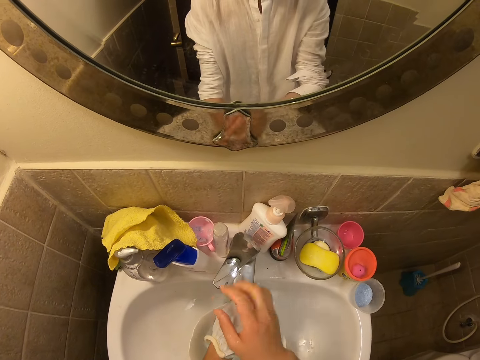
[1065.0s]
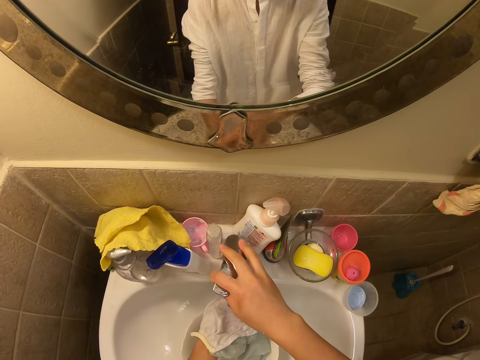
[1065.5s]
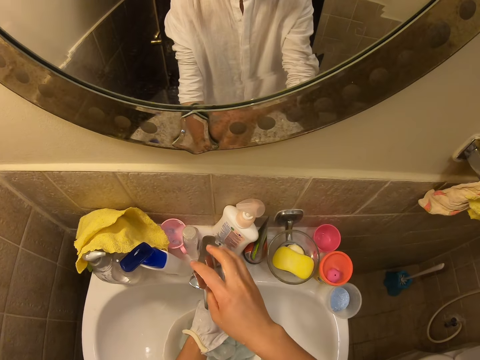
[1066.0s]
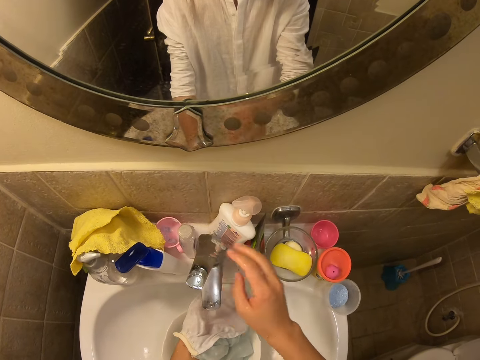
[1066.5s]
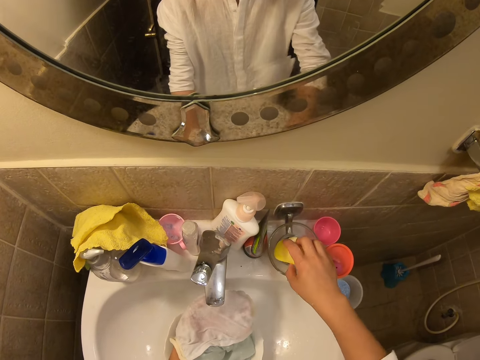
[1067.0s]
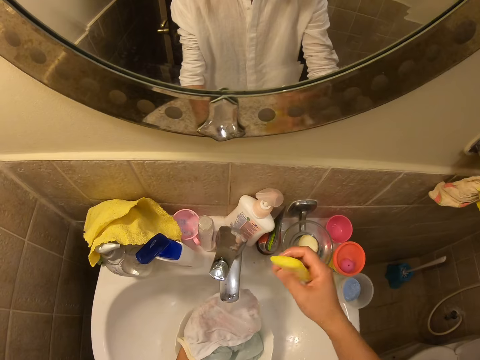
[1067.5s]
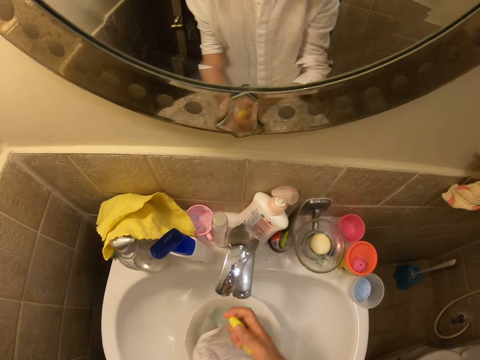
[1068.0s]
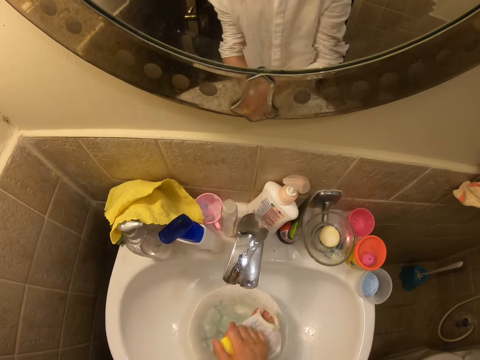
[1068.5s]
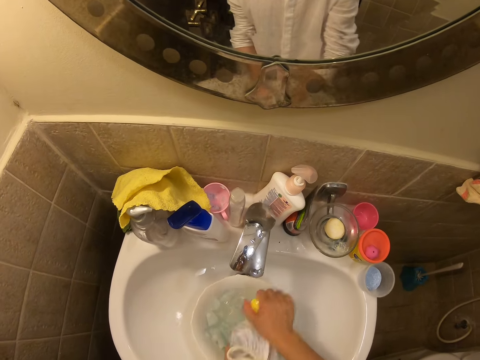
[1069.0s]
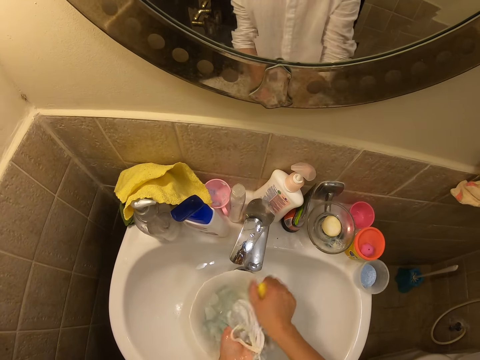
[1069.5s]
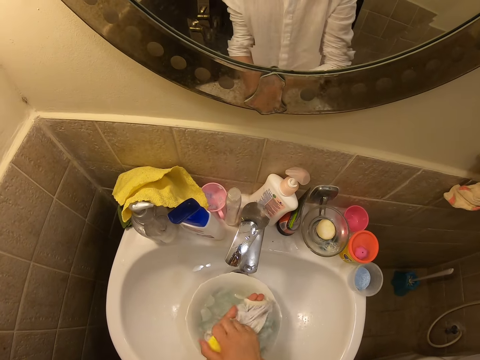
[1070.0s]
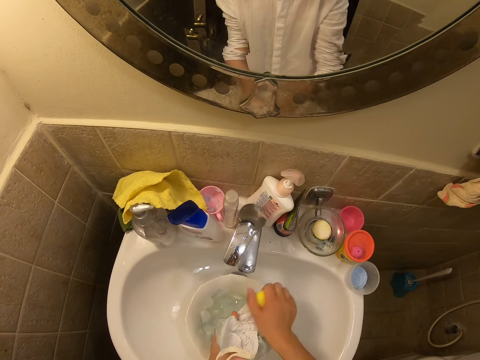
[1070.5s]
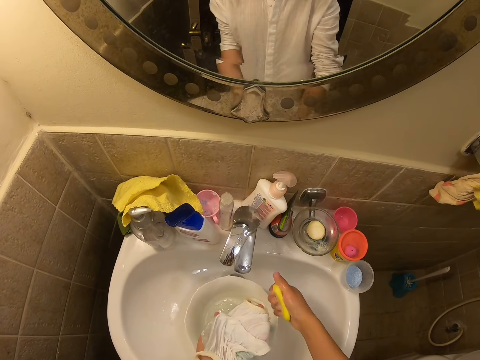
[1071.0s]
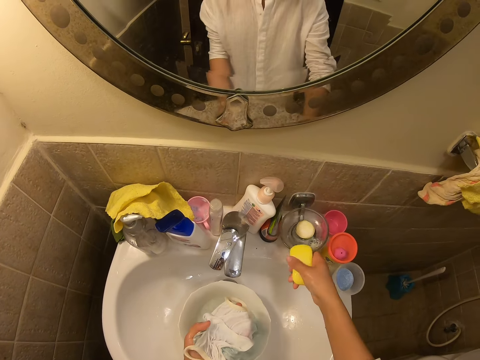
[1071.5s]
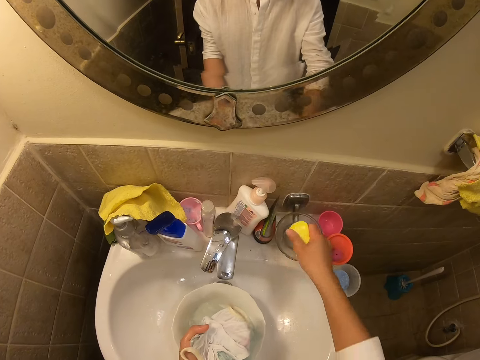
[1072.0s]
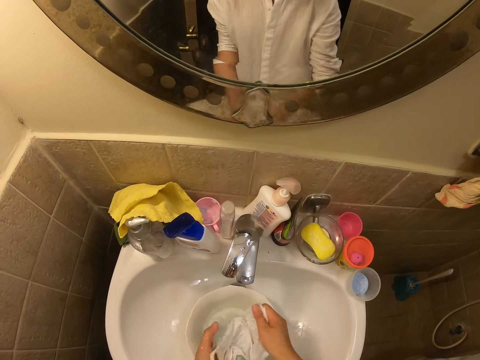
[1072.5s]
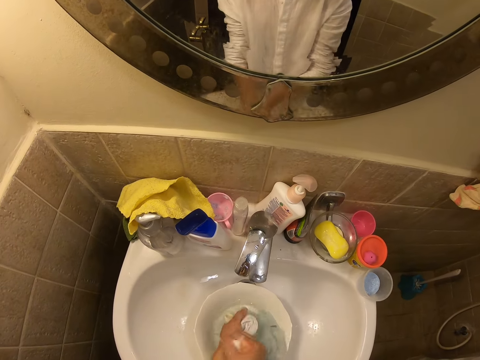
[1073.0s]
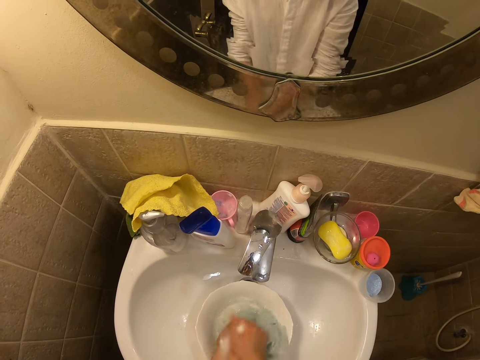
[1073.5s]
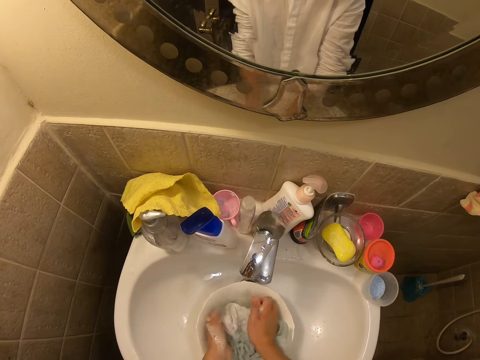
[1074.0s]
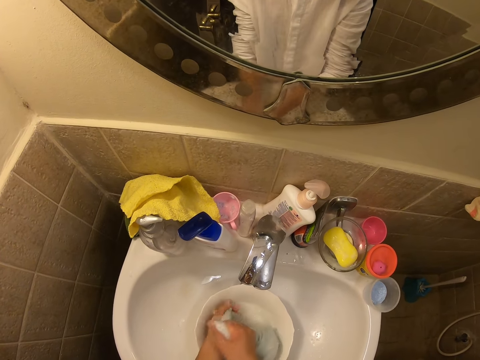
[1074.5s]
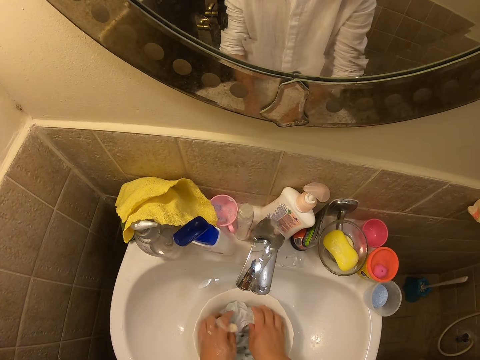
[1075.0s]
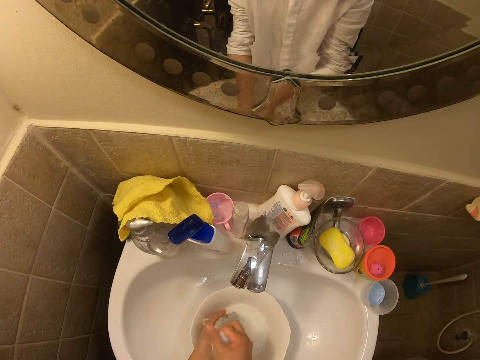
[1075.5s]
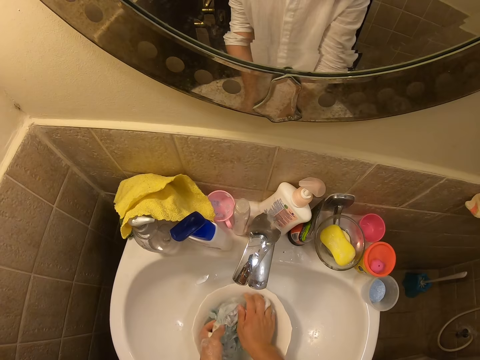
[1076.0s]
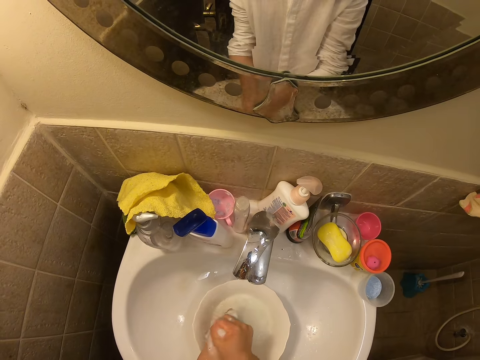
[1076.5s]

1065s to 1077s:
The camera wearer adjusts the sink faucet. They pick up the soap from the container. They turn off the sink faucet. They are applying soap on the cloth. They wash the teddy bear cloth with the soap inside the sink. They put the soap inside the container. They wash the teddy bear cloth with the soap inside the sink.

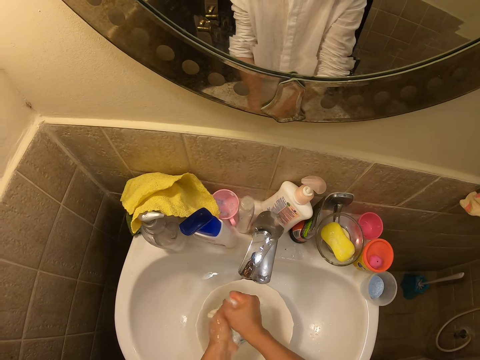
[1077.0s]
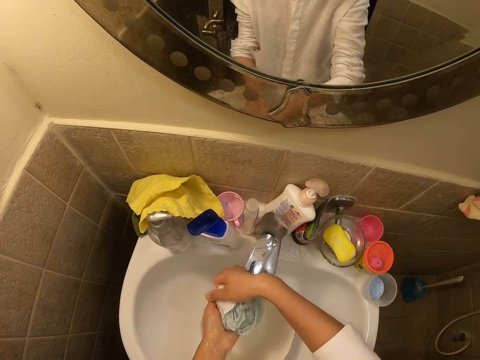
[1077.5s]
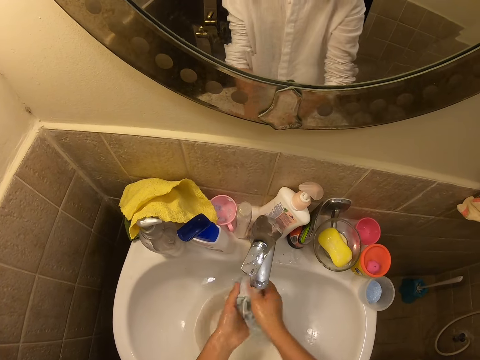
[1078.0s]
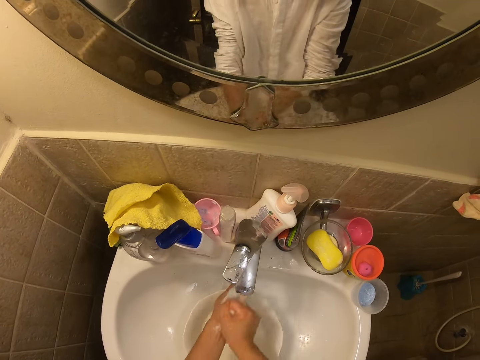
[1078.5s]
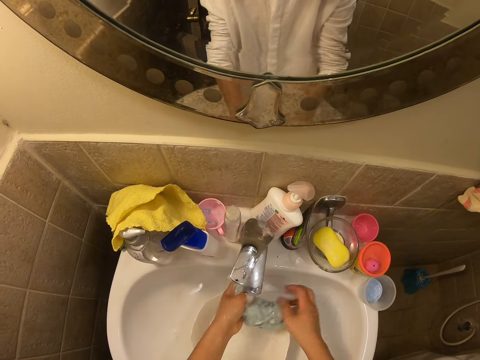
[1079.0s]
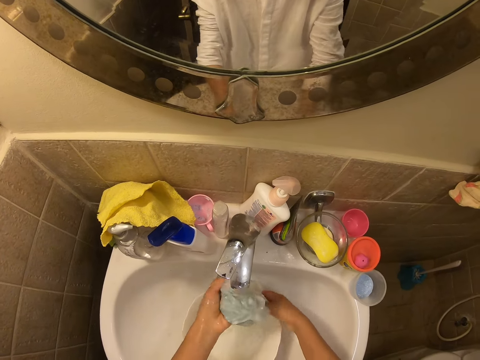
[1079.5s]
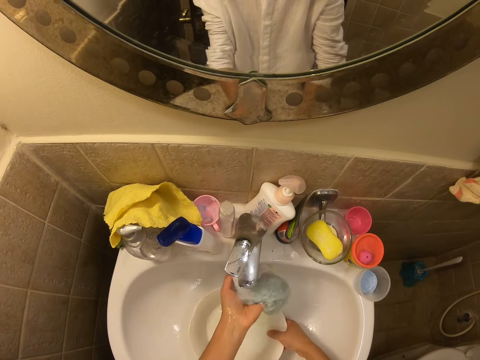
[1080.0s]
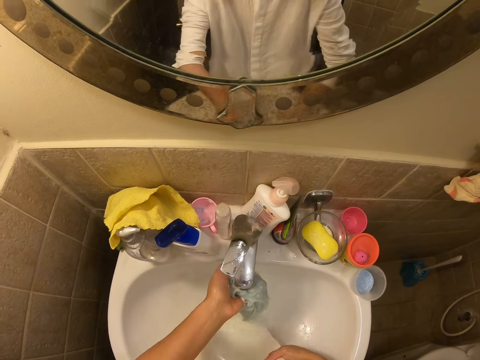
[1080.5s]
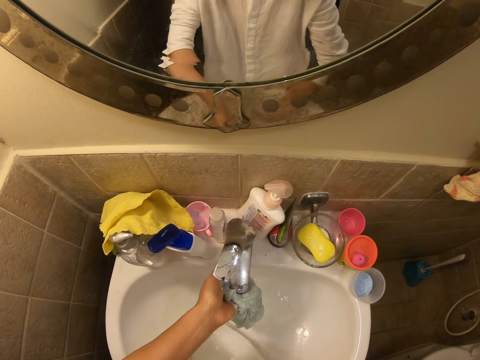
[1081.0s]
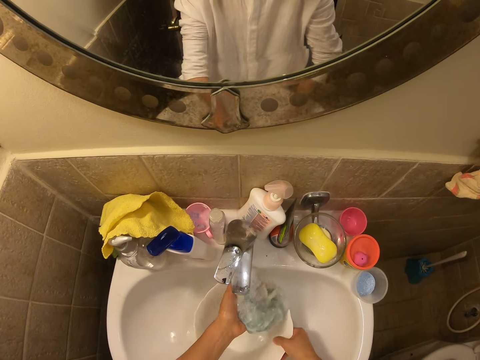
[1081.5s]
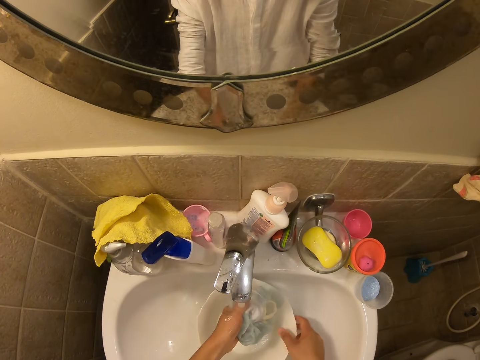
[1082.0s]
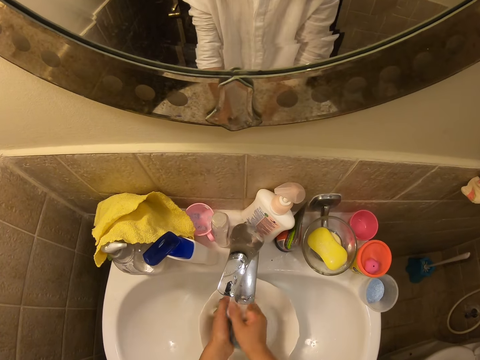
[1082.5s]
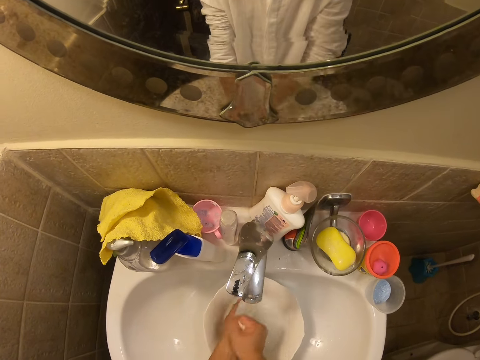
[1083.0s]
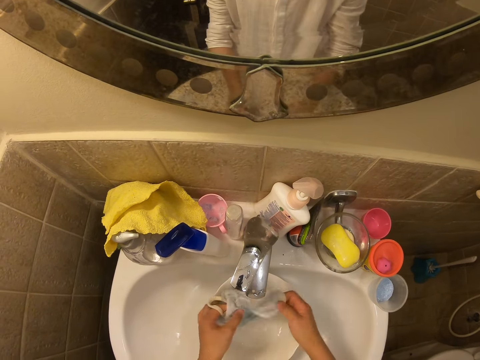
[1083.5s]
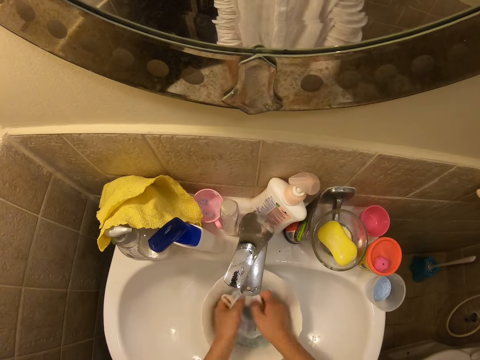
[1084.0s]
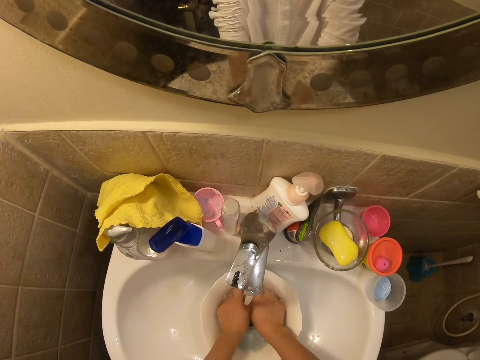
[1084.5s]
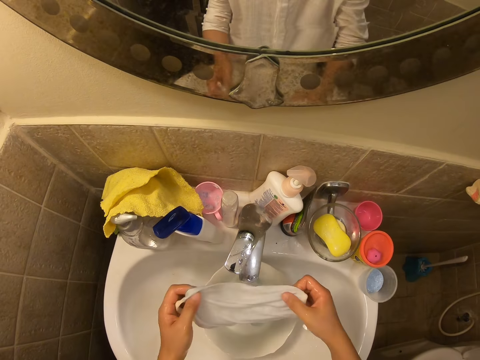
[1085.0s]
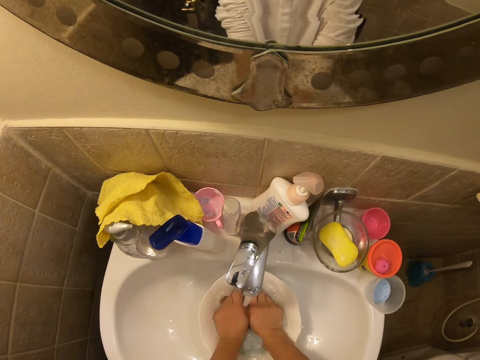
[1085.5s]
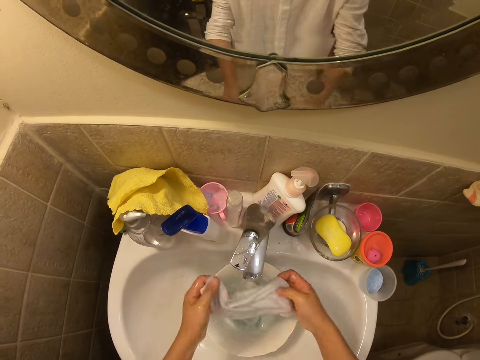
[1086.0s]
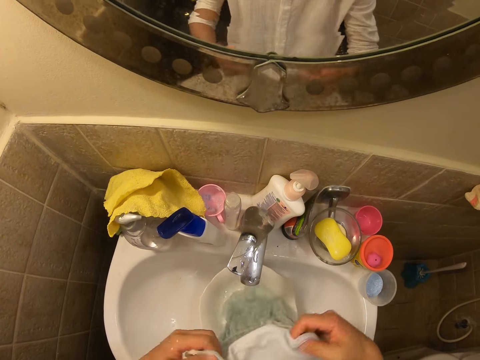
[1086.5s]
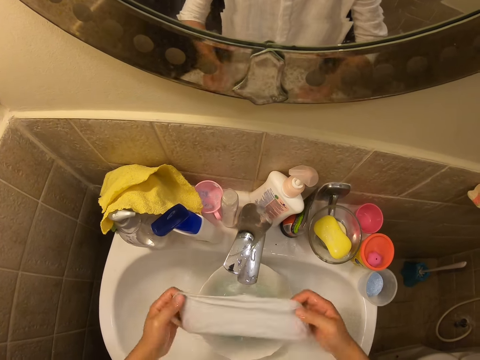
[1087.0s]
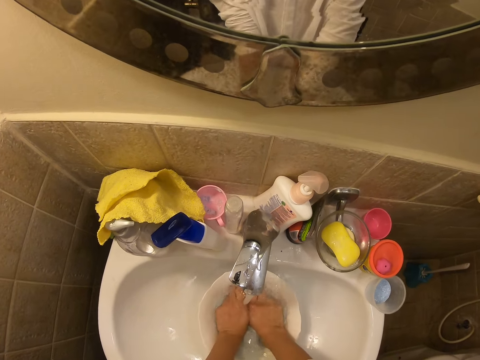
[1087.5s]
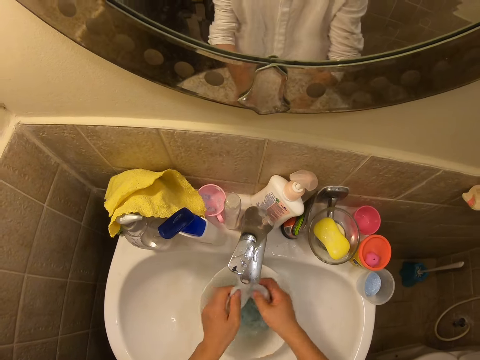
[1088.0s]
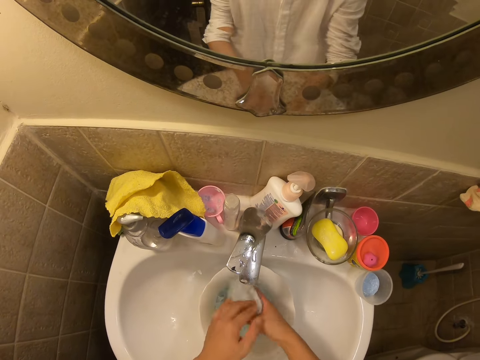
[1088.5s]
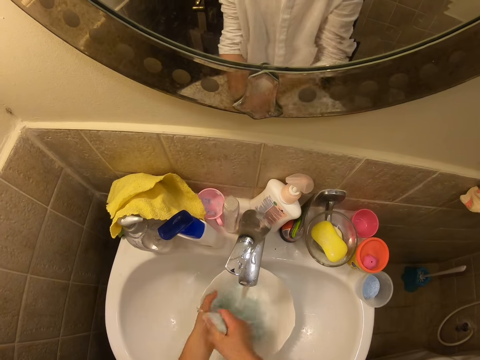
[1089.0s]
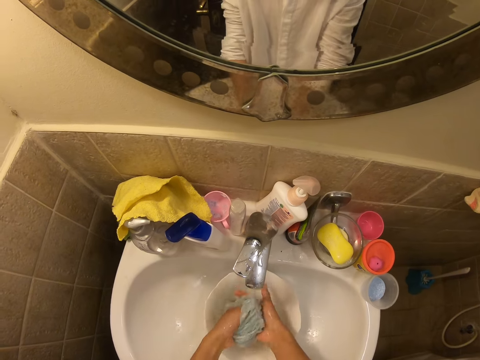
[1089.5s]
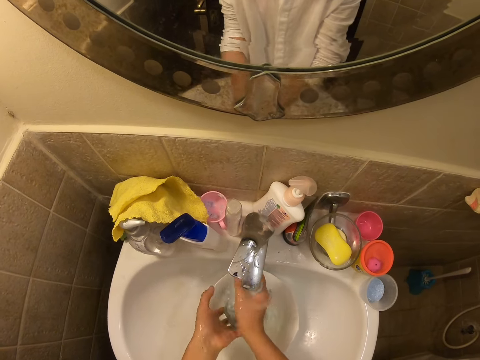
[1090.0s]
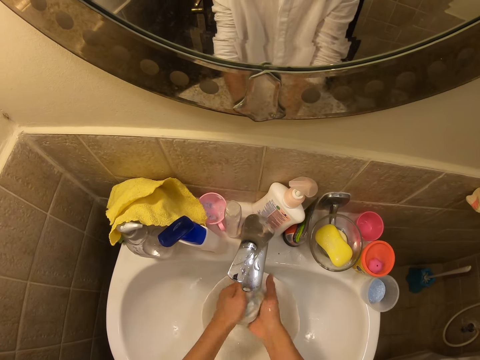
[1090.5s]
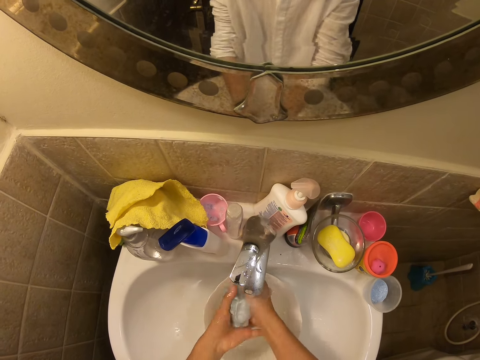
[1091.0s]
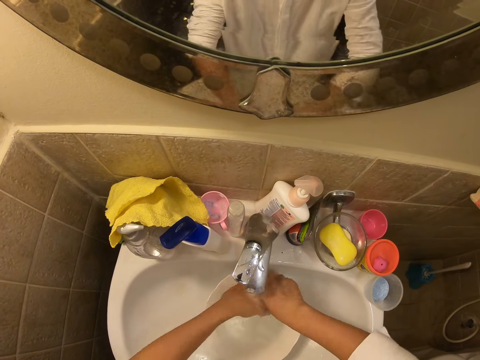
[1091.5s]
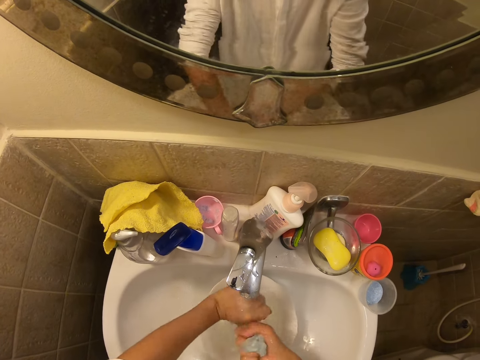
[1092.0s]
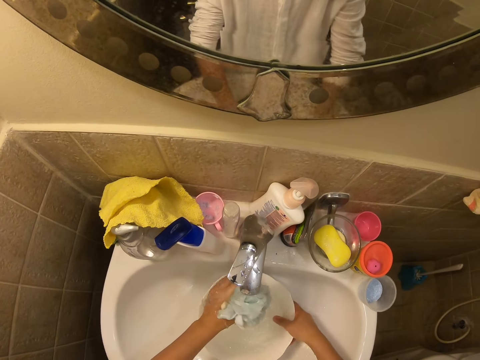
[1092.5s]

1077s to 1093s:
The camera wearer turns on the sink faucet. They wash the teddy bear cloth with the soap inside the sink. They pour water inside the sink. They wash the teddy bear cloth with the soap inside the sink. They are rinsing the cloth.
